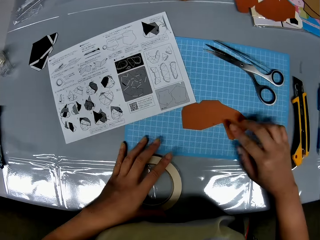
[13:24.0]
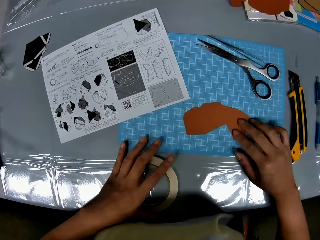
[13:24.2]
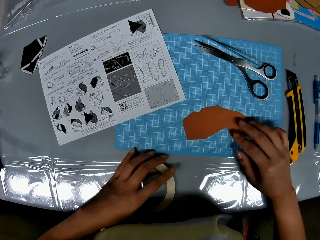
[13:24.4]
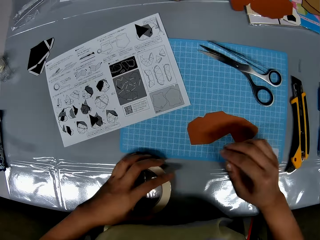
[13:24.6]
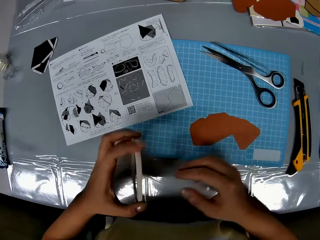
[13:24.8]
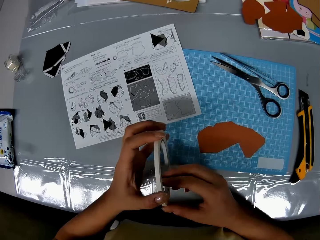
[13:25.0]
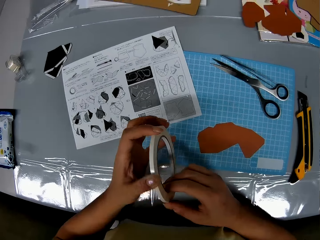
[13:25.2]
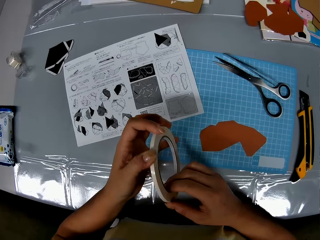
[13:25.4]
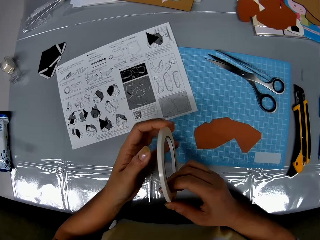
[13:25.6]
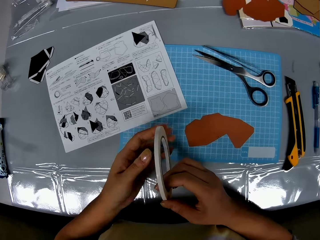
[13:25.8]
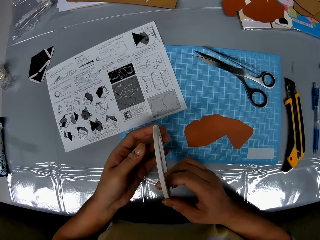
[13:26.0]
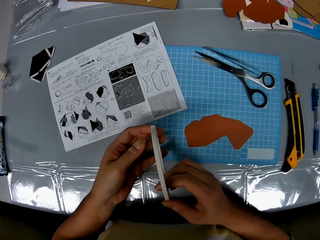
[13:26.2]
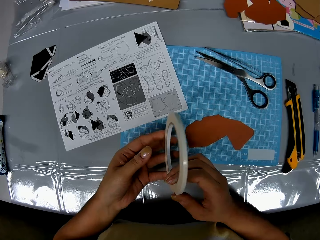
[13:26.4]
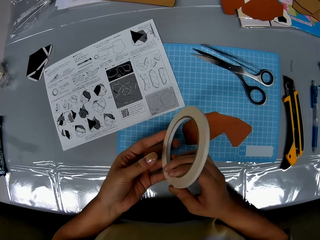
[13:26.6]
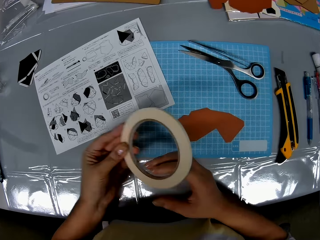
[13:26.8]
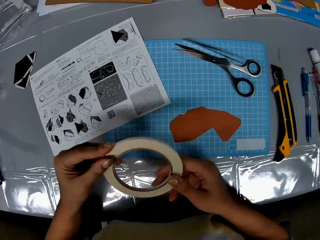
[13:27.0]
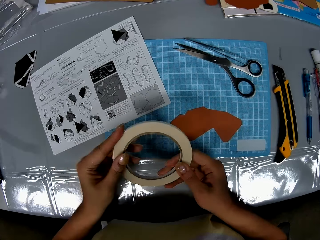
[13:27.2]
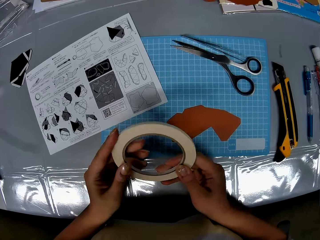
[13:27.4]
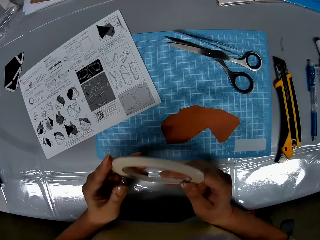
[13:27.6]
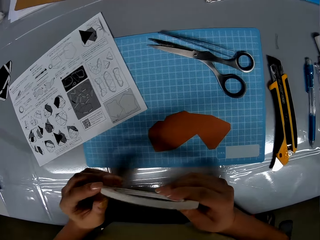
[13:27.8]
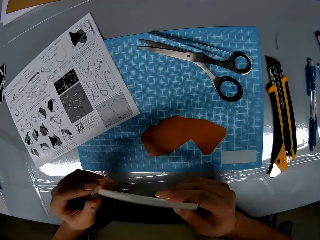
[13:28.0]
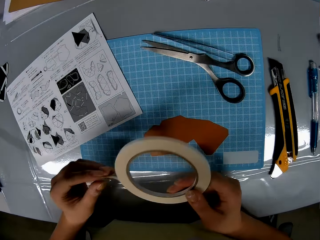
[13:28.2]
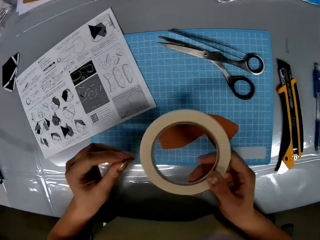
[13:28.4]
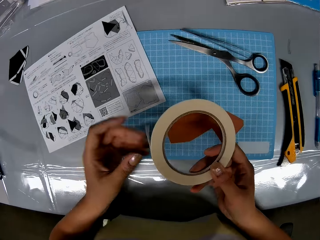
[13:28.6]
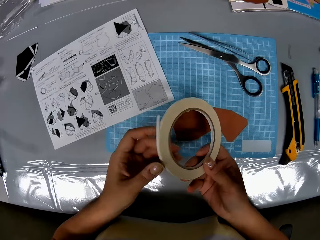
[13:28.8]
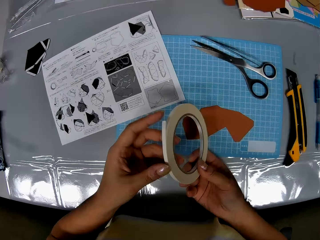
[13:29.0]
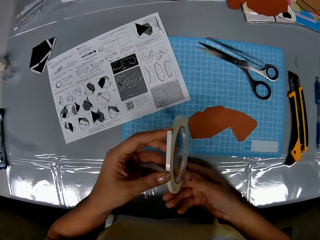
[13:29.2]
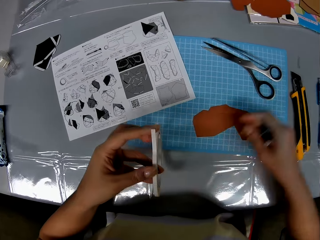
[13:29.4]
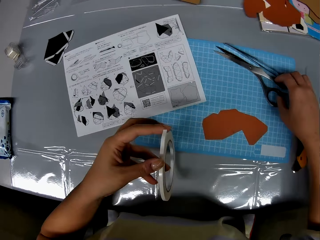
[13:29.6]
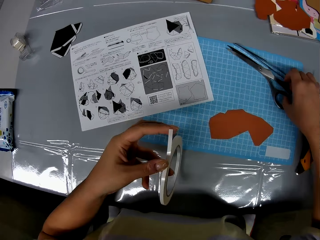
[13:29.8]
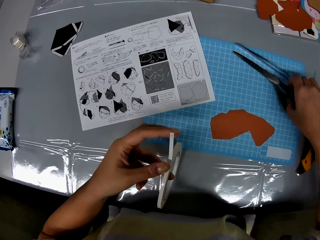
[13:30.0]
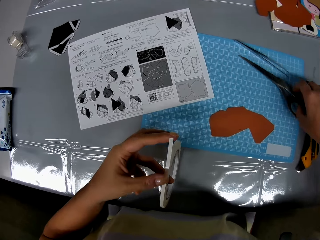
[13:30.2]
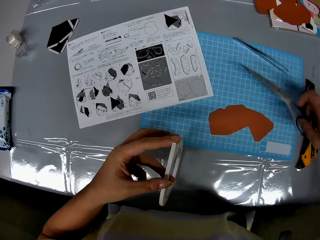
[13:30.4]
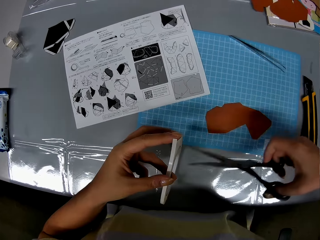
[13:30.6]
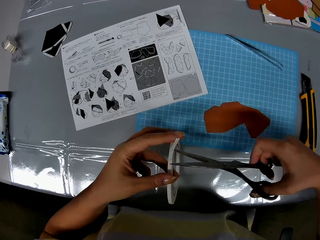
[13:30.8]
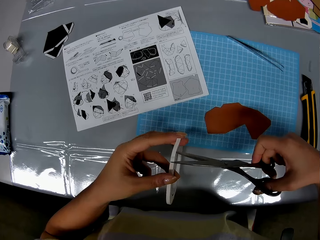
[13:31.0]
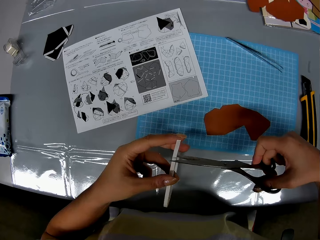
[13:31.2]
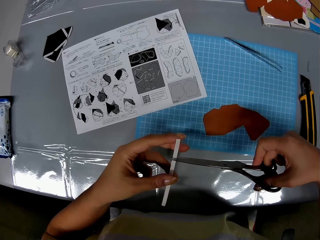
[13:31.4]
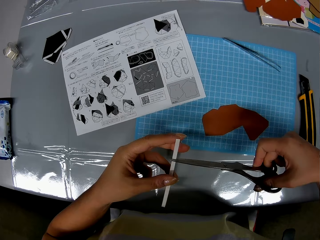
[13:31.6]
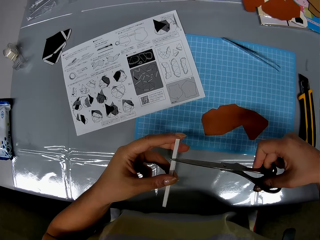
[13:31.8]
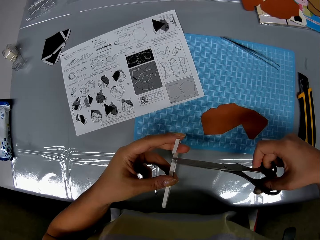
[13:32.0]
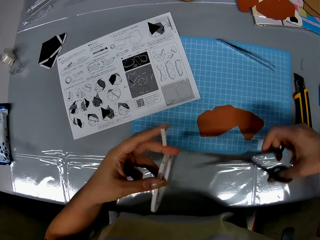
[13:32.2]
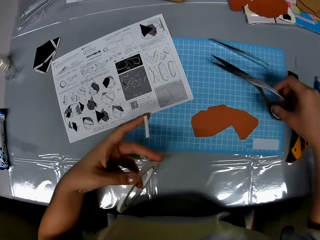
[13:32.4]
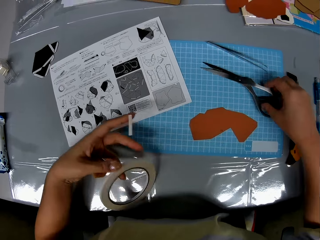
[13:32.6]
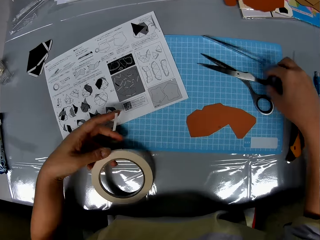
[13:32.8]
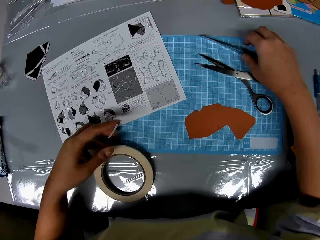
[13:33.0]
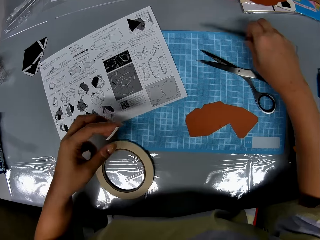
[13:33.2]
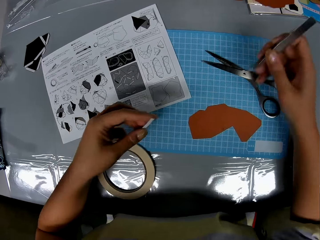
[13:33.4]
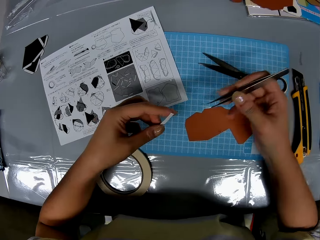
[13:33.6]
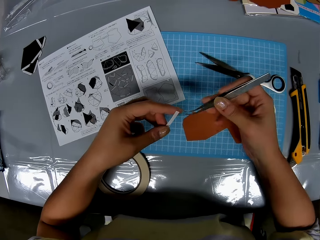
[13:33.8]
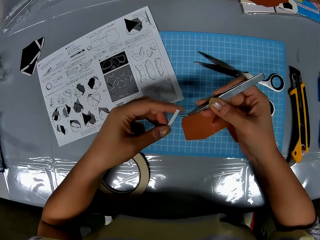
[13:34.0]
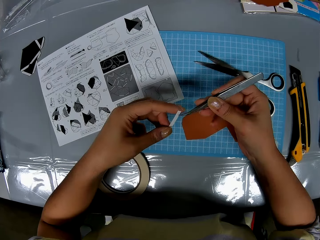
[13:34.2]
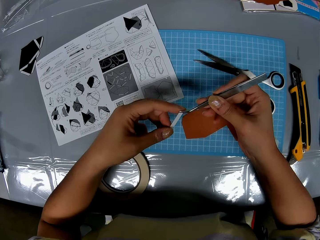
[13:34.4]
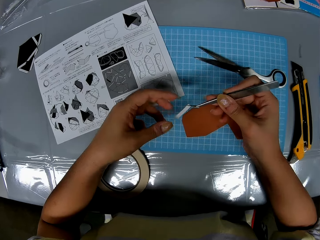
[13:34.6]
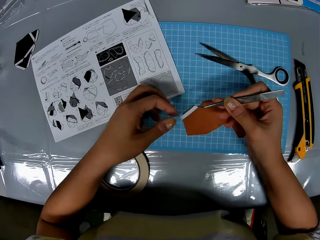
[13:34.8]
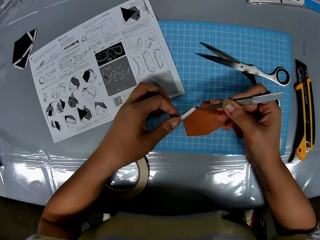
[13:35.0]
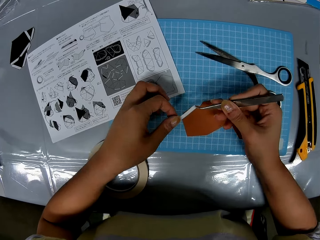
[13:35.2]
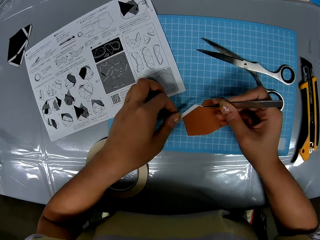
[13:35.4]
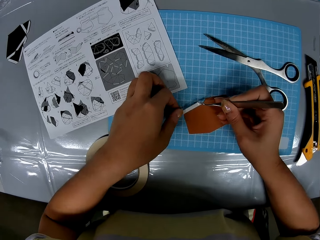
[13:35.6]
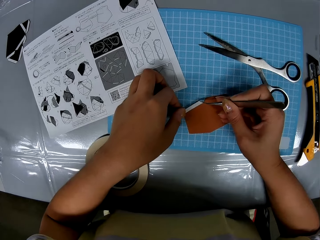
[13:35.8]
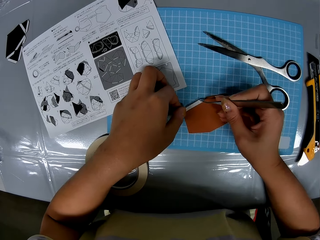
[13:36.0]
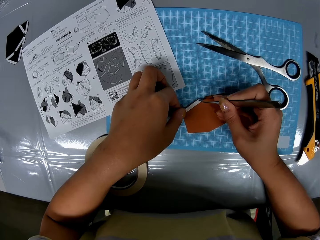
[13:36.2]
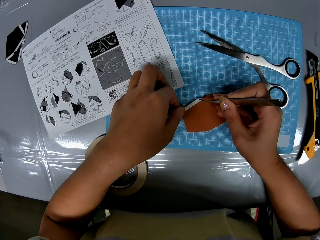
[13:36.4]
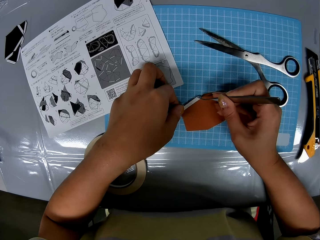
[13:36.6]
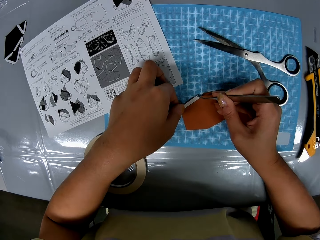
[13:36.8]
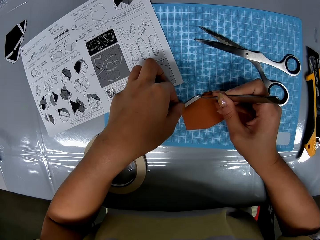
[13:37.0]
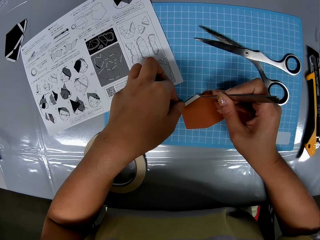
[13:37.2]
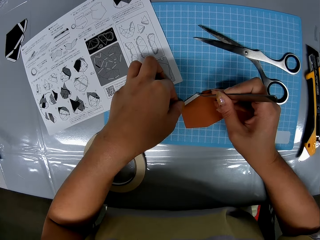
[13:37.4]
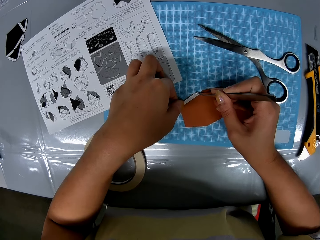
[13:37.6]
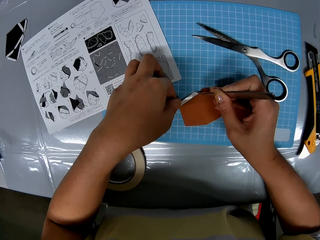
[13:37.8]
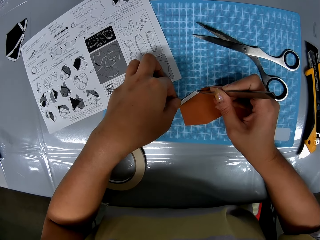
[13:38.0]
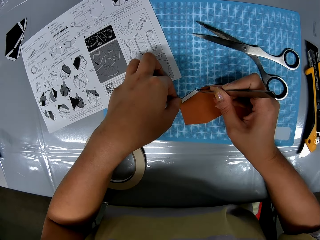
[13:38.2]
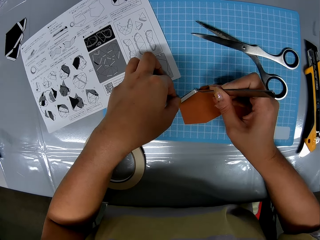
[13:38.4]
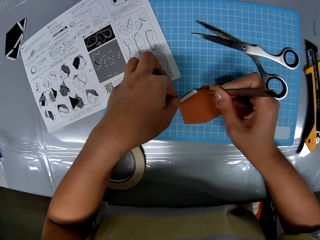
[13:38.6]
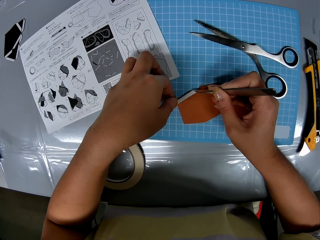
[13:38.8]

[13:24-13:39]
The camera wearer drops the piece of paper on the cutting sheet with her right hand. She picks up the cellophane tape from the table with her left hand. She loosens the cellophane tape with both hands. She touches the cellophane tape. She picks up the scissors from the cutting sheet with her right hand. She cuts out a strip from the cellophane tape with the scissors. She drops the scissors on the cutting sheet. She picks up the prong tool from the cutting sheet with her right hand. She drops the cellophane tape on the table. She takes a sculpture from the table. She picks the strip from her left hand with the prong tool. She fixes the strip to the piece of paper with the prong tool and her left hand.

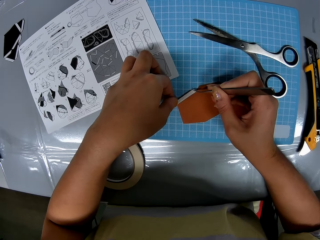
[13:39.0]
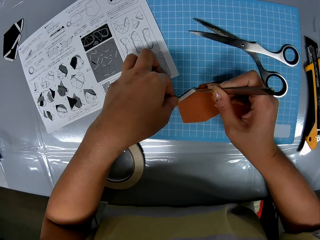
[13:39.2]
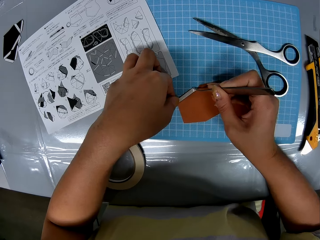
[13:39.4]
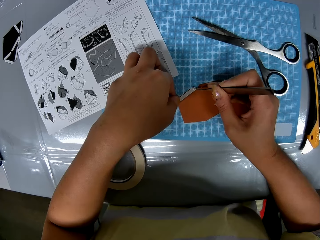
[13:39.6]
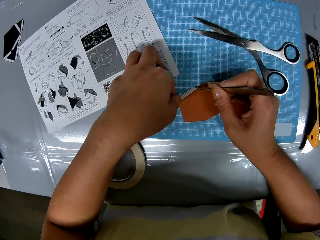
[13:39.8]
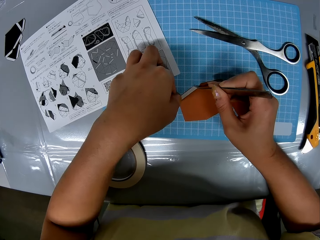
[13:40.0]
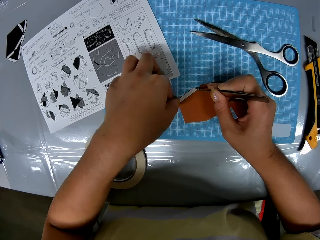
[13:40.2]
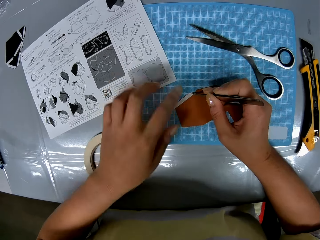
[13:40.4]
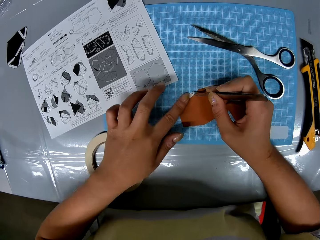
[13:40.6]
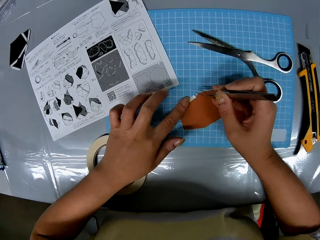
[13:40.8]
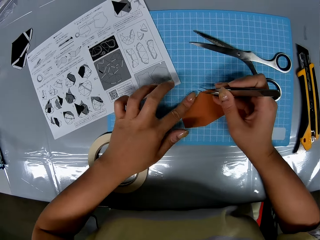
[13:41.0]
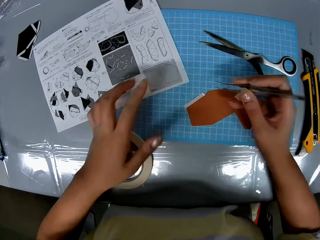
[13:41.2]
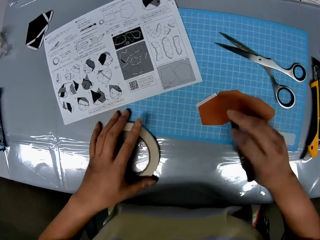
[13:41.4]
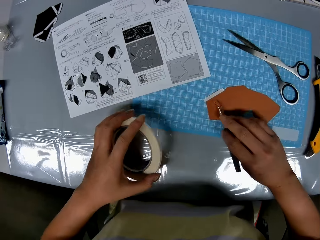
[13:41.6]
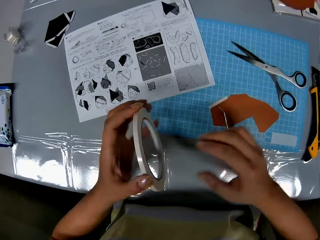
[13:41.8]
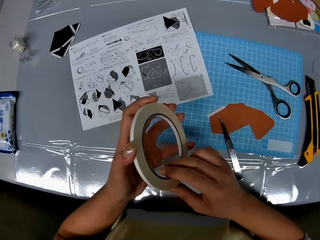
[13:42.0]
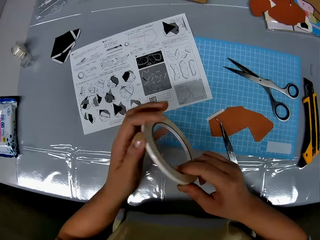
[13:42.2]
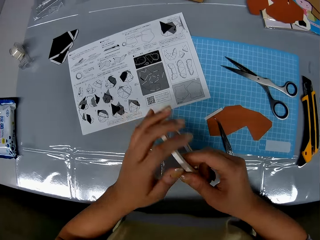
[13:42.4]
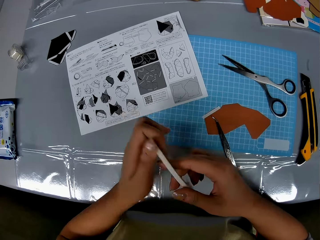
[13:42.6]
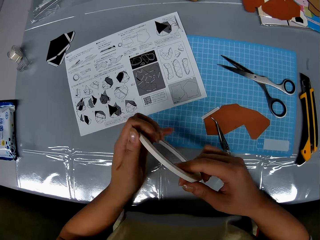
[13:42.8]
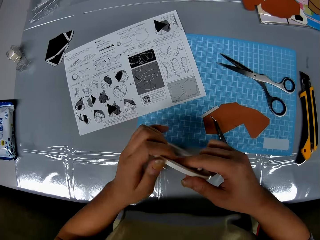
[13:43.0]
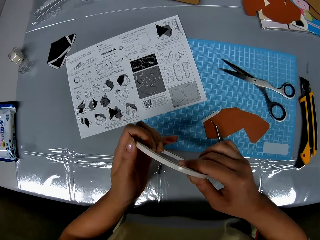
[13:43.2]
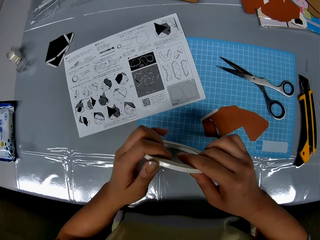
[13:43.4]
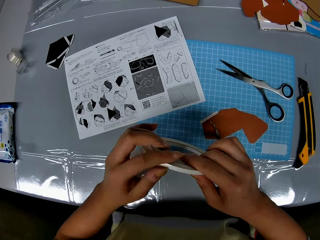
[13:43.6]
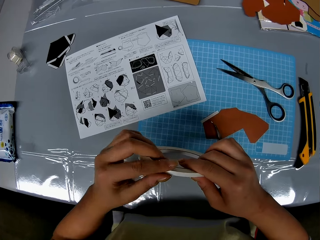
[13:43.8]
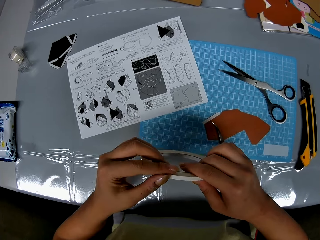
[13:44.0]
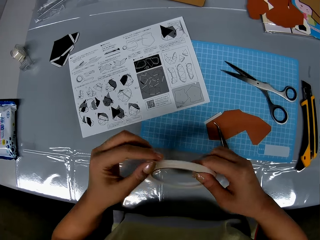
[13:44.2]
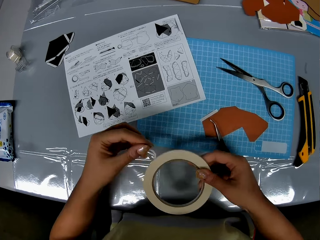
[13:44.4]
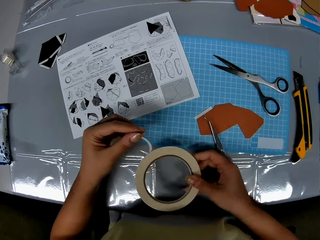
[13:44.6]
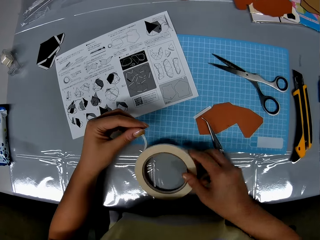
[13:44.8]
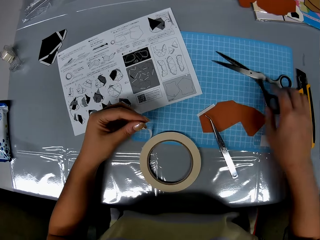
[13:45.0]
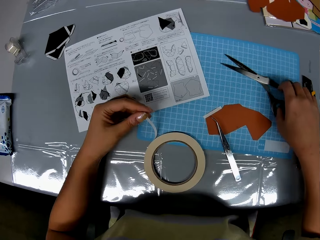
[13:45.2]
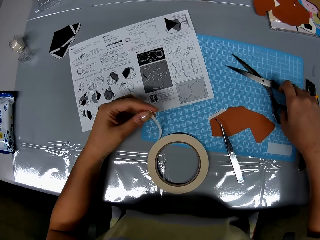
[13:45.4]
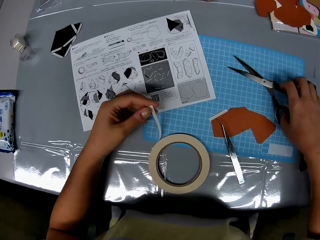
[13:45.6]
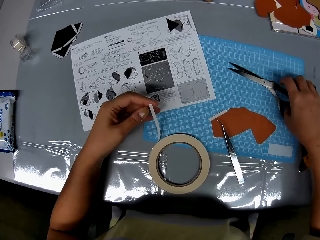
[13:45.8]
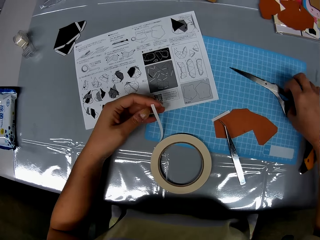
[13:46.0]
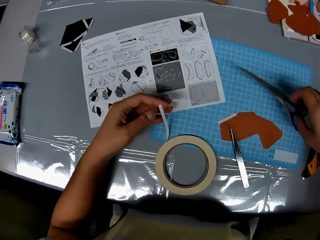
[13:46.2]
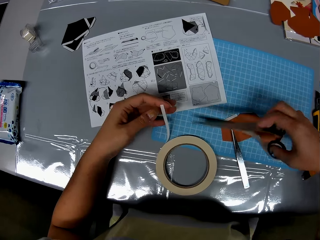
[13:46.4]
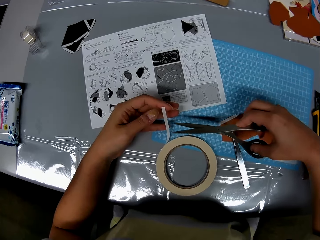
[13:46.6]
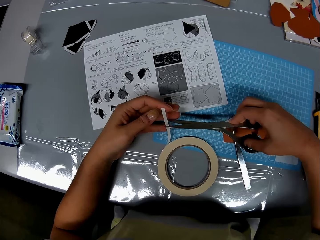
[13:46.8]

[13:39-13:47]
The camera wearer drops the prong tool on the cutting sheet with her right hand. She puts the sculpture on the table. She picks up the cellophane tape or masking tape from the table with her left hand. She loosens the cellophane tape with both hands. She rolls the tape in hand. She puts the masking tape on the table. She picks up the scissors from the cutting sheet with her right hand.
